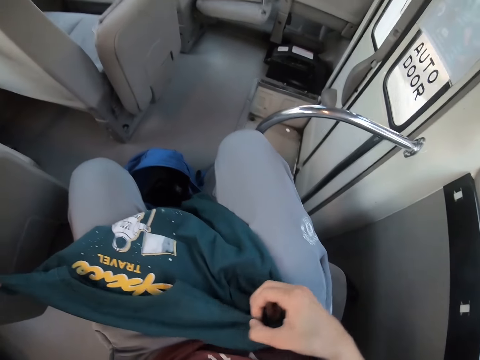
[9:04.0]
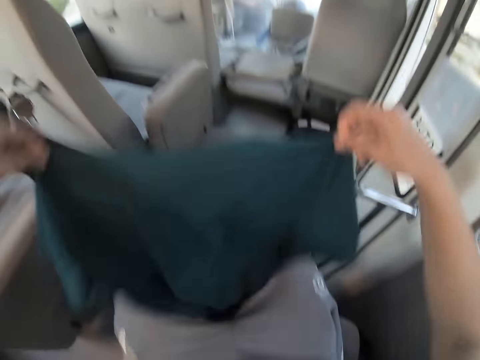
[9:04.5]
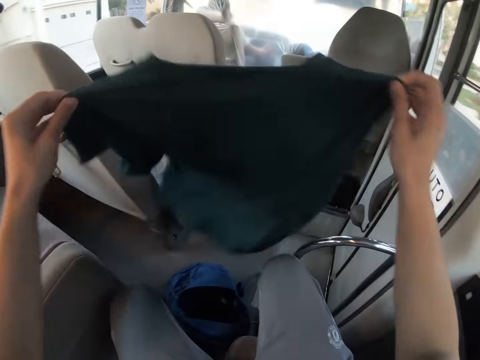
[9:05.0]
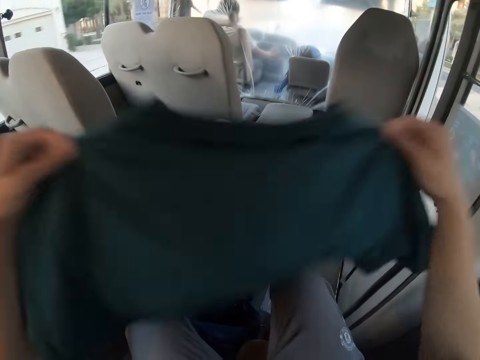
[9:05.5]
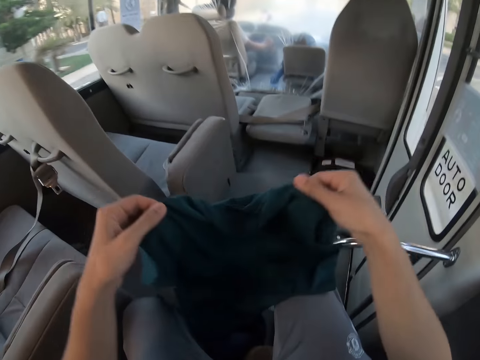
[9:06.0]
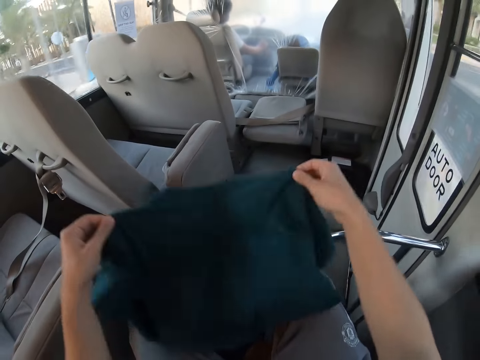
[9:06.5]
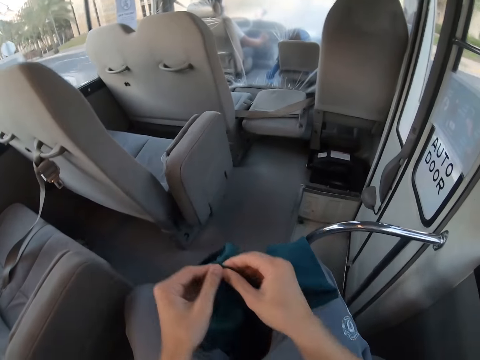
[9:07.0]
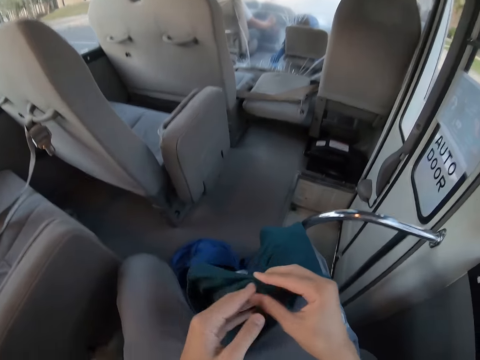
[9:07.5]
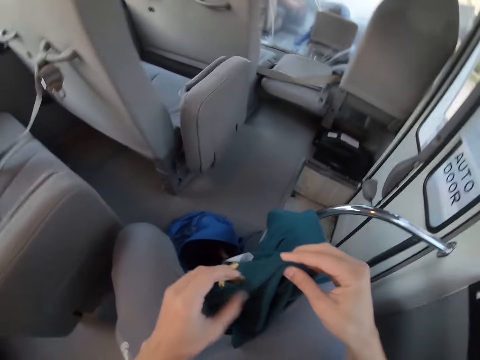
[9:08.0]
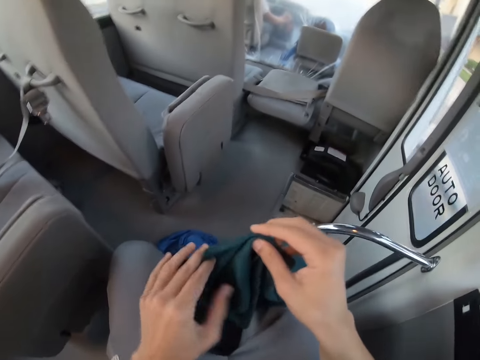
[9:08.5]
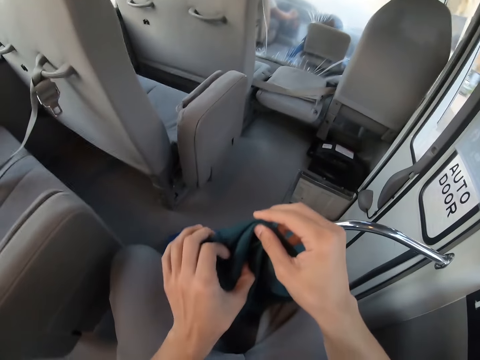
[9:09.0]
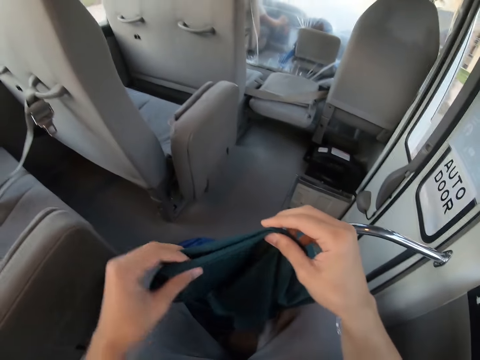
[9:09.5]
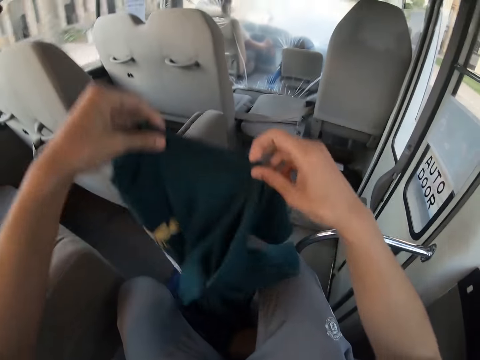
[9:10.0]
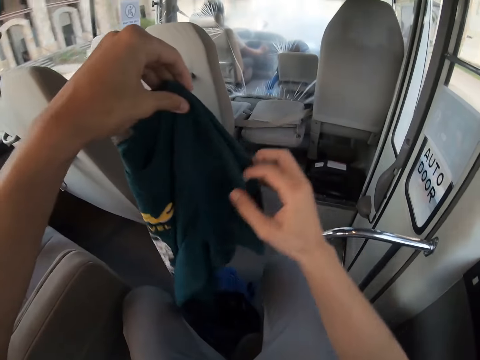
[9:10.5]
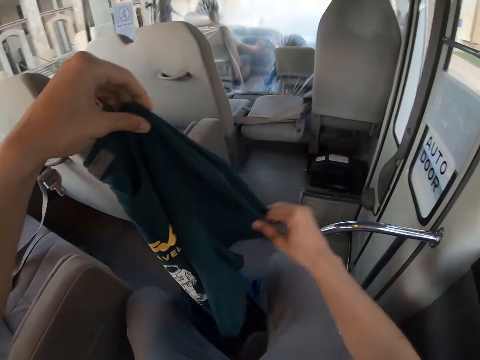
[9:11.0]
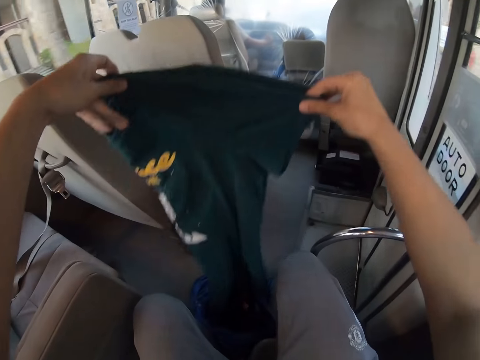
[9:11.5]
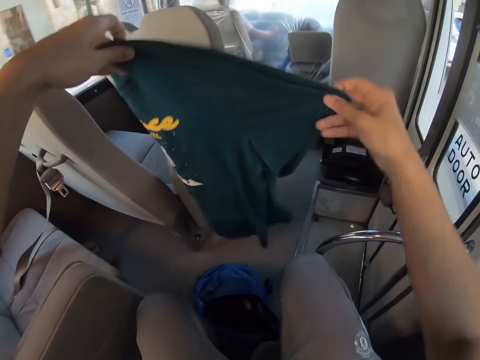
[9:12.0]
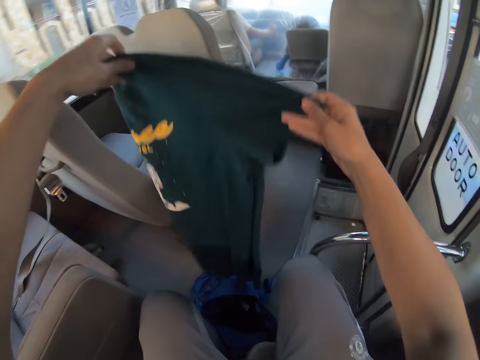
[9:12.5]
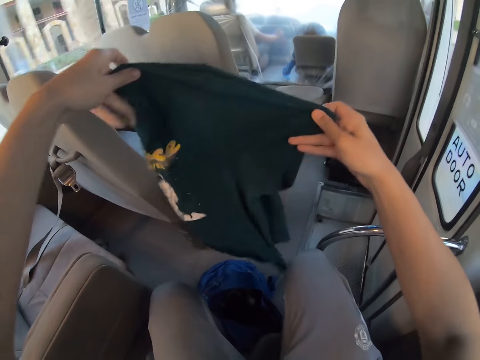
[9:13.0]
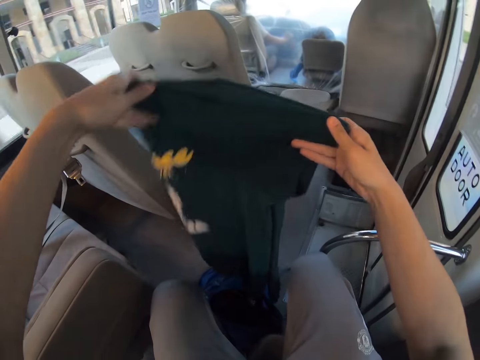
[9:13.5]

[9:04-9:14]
The camera wearer folds the shirt.

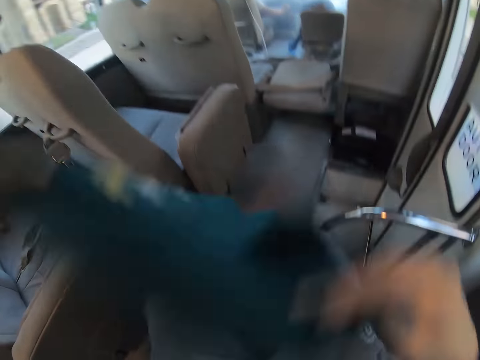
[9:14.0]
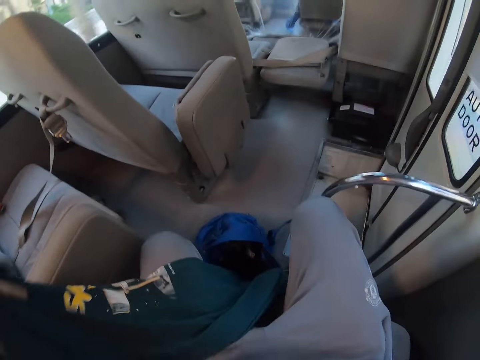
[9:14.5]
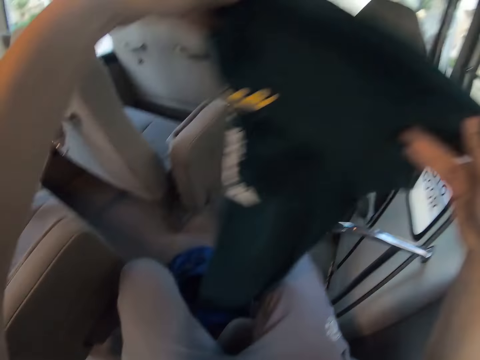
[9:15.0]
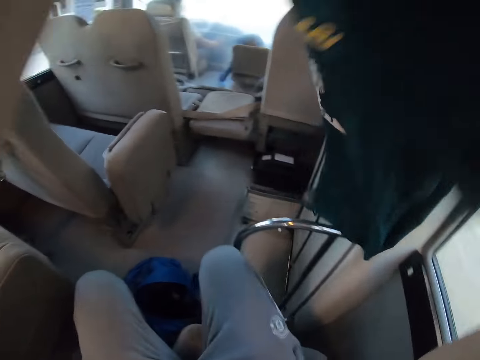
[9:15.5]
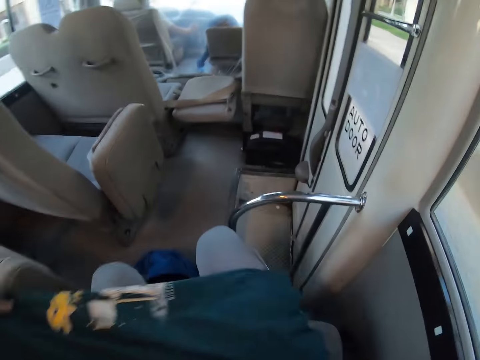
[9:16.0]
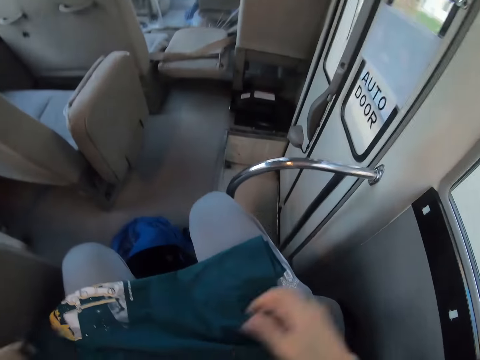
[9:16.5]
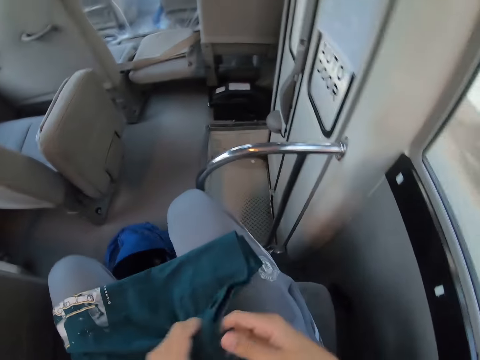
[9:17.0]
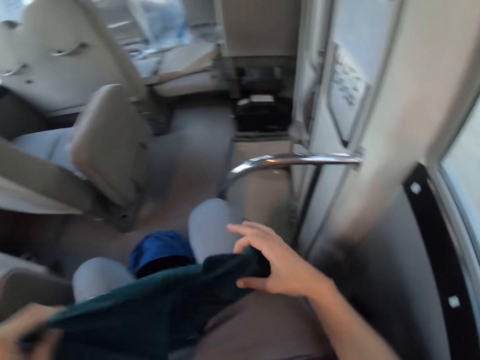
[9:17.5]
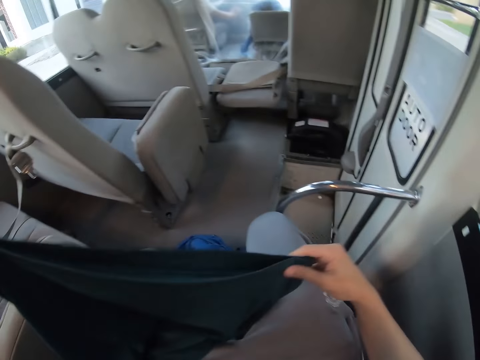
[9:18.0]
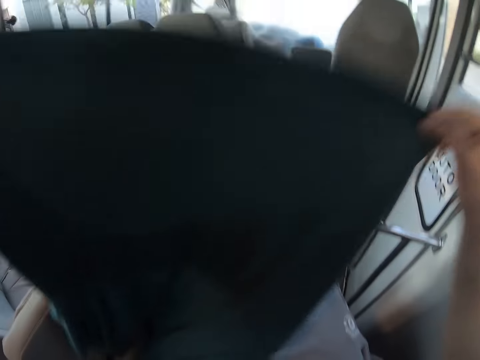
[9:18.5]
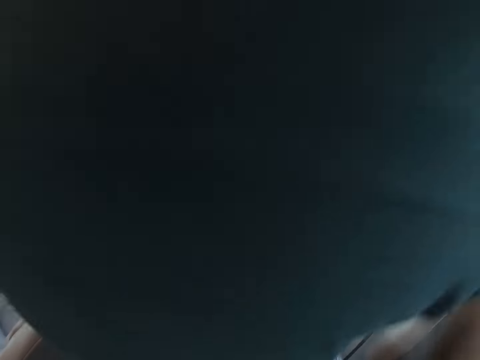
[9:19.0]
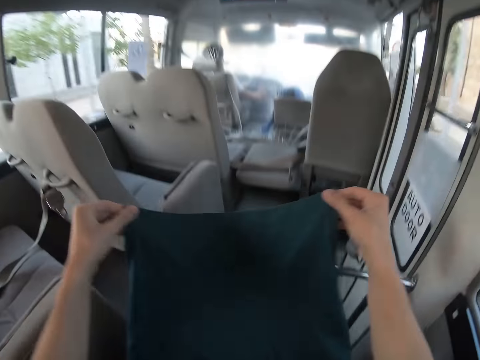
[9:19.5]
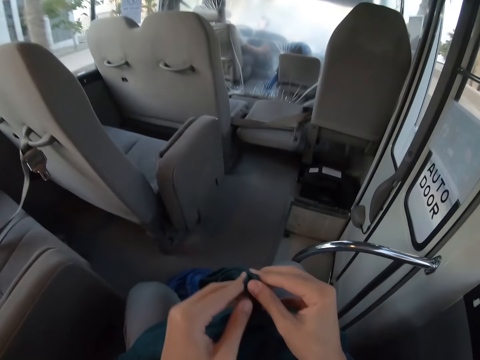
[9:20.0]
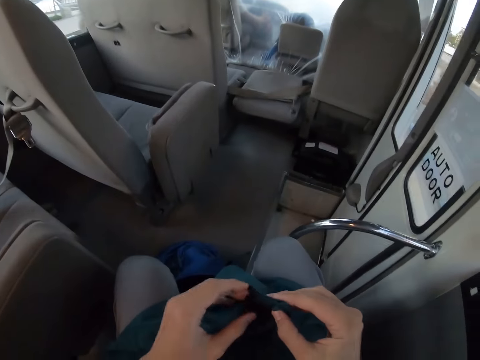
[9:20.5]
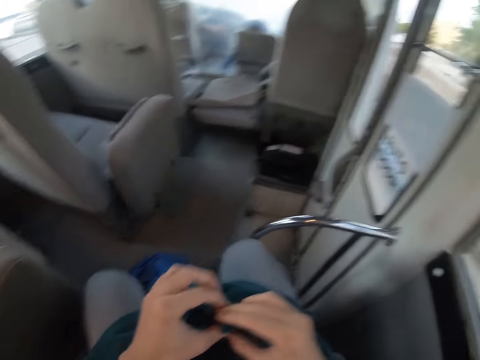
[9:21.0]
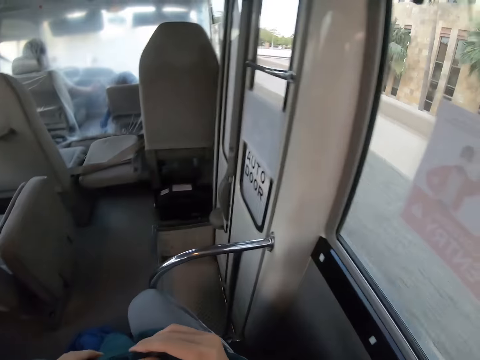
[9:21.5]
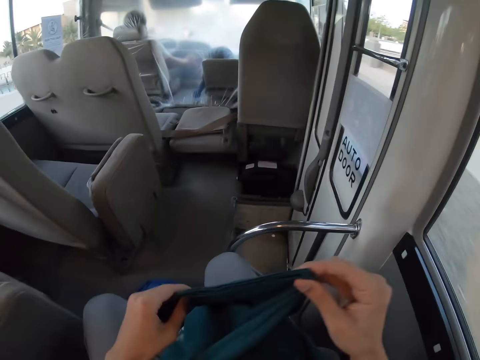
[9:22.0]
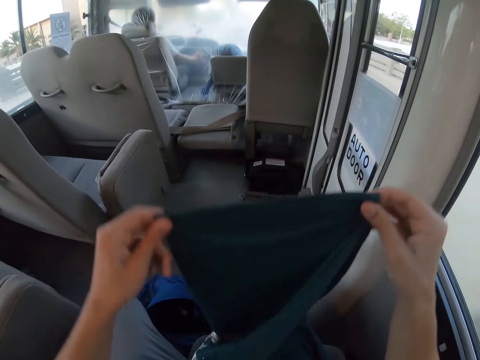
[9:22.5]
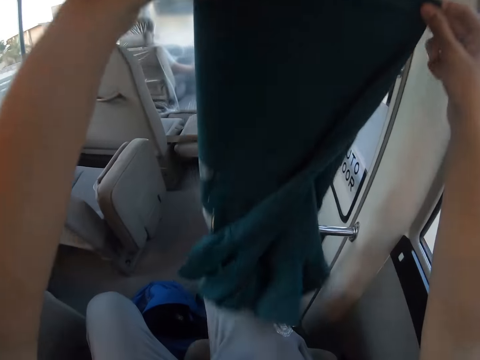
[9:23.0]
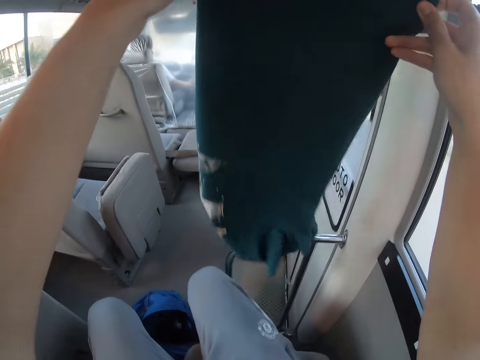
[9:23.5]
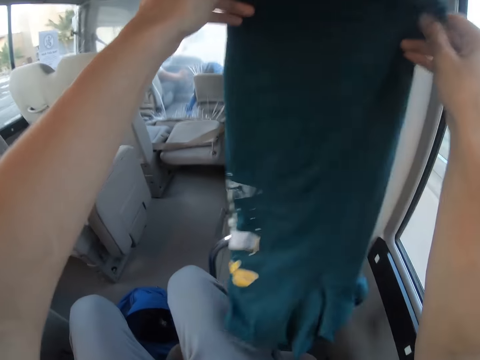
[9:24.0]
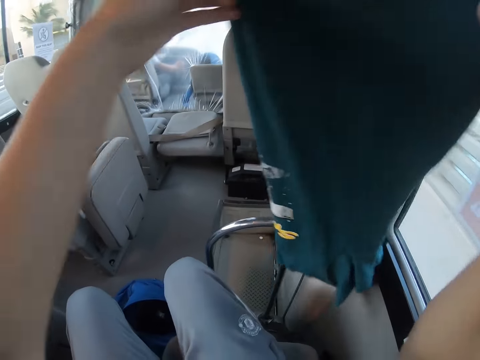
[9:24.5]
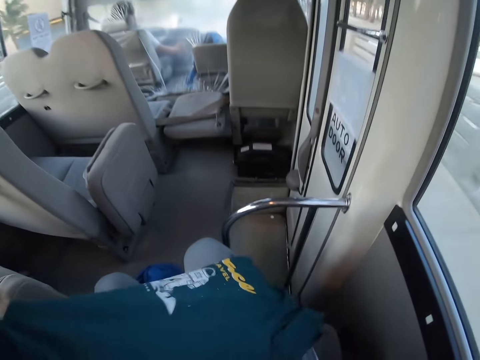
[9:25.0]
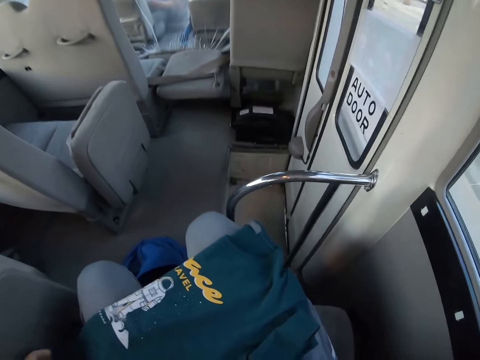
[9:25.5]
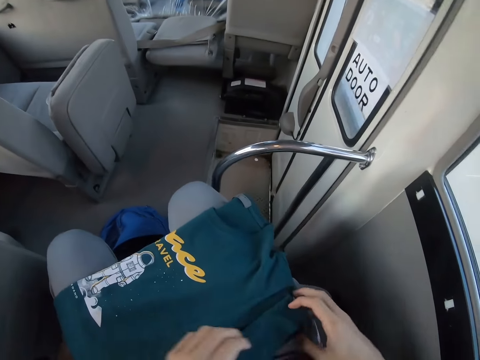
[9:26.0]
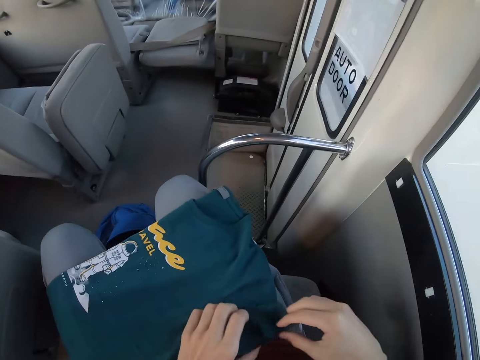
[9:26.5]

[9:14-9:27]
The camera wearer folds the T-shirt. He puts the T-shirt upside down. He folds the T-shirt on his lap.

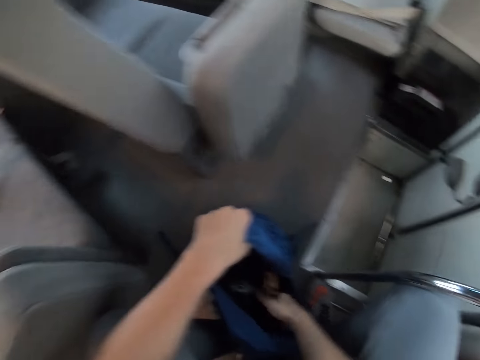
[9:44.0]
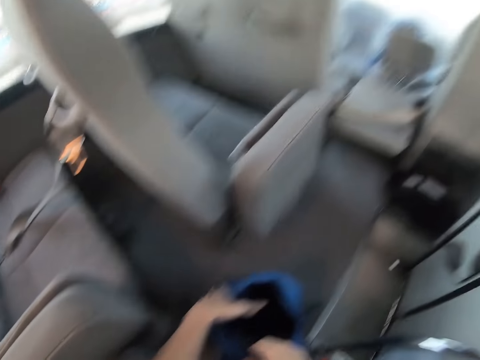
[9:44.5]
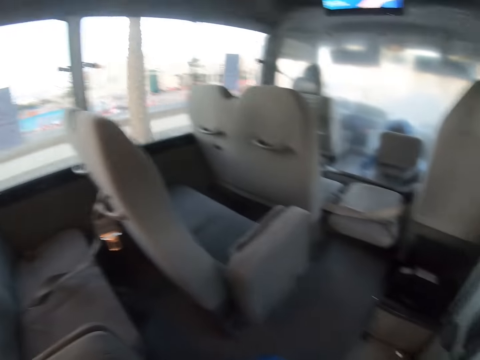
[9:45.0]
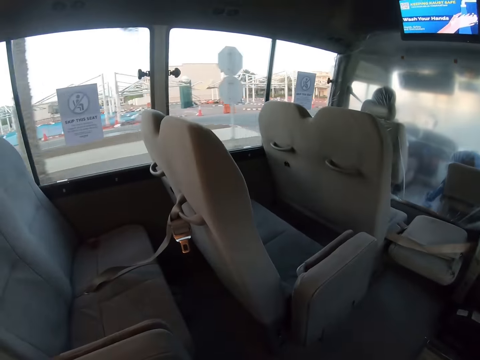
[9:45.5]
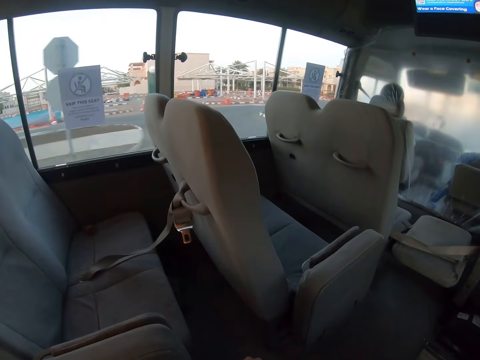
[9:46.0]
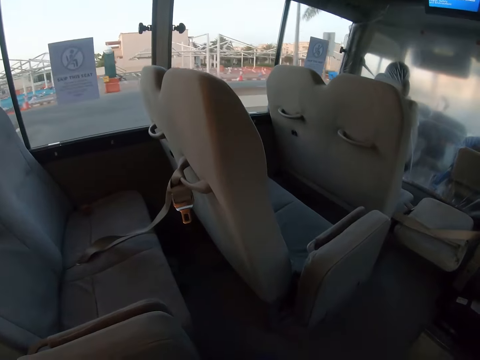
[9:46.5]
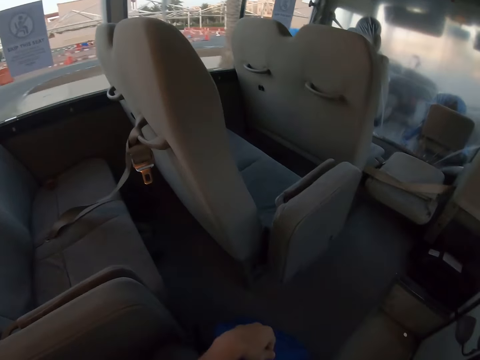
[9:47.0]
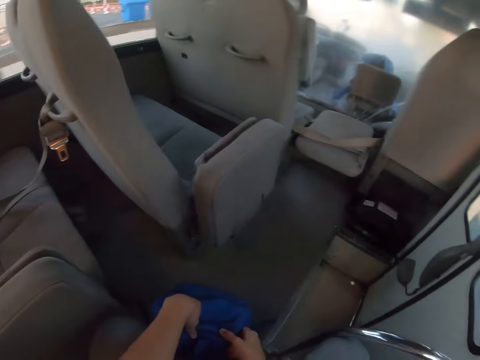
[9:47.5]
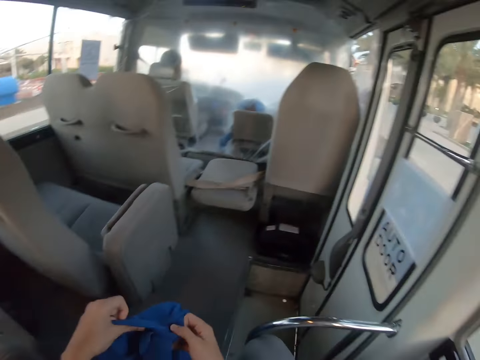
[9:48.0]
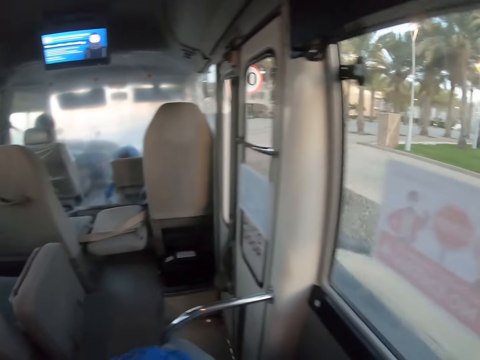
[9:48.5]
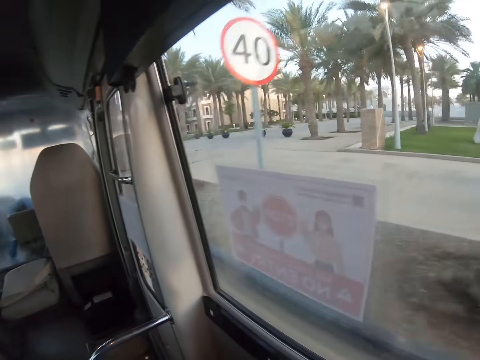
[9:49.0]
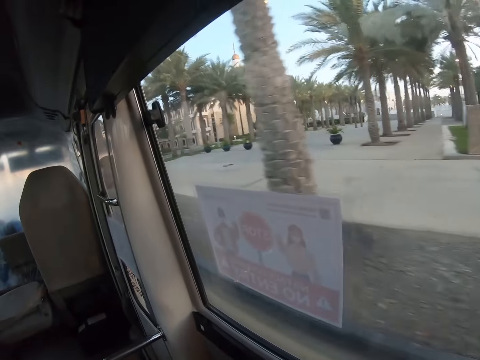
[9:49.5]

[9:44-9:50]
The camera wearer stares out through the bus windows. They lift a bag from the bus floor. They stare out through the bus windows.
